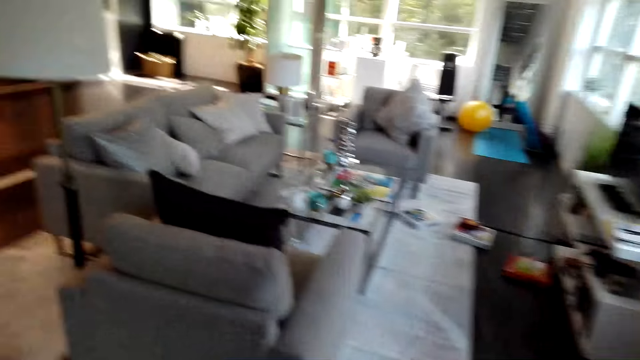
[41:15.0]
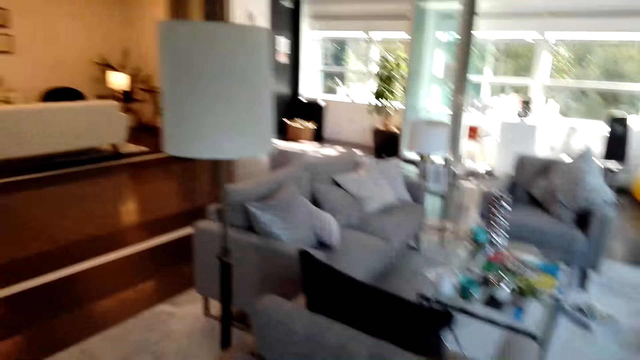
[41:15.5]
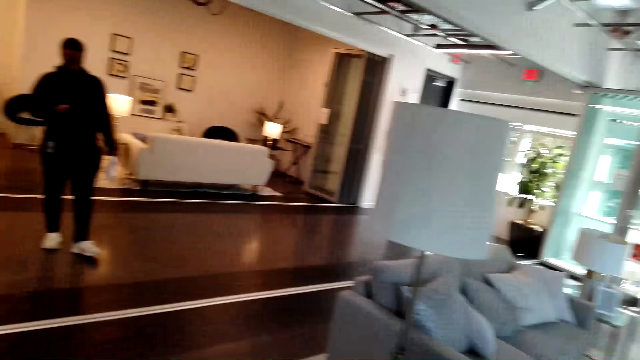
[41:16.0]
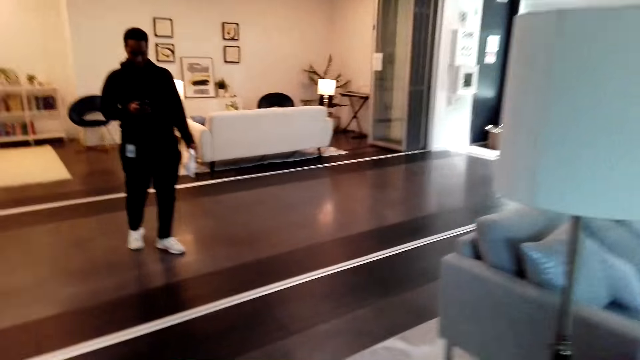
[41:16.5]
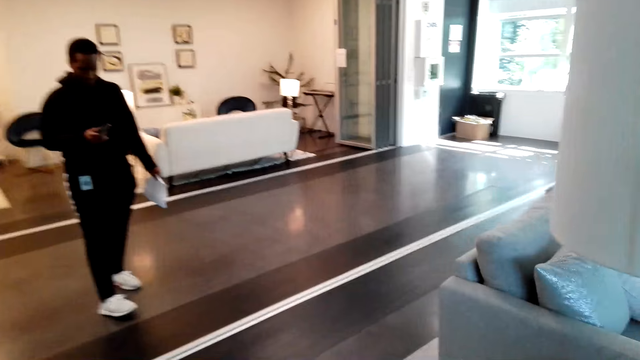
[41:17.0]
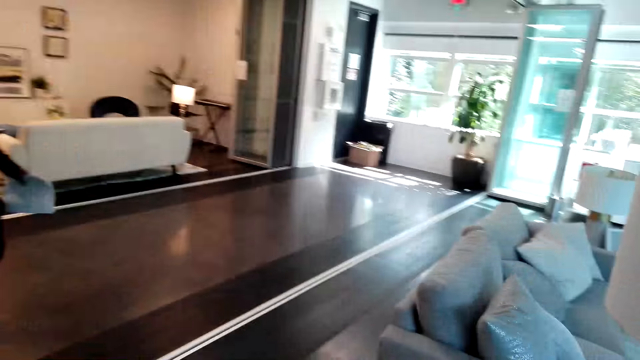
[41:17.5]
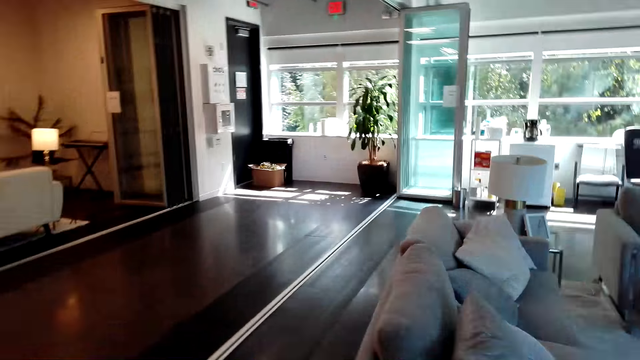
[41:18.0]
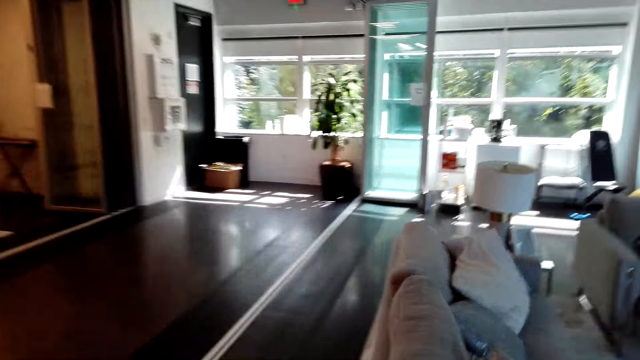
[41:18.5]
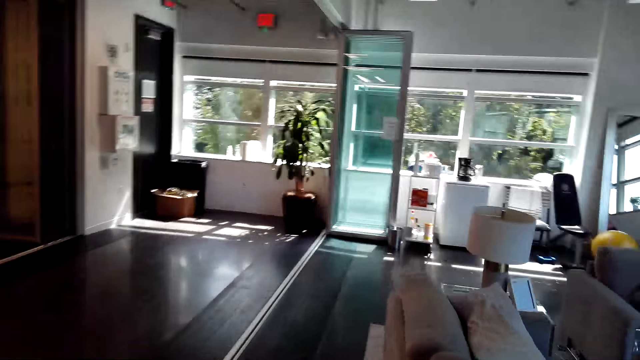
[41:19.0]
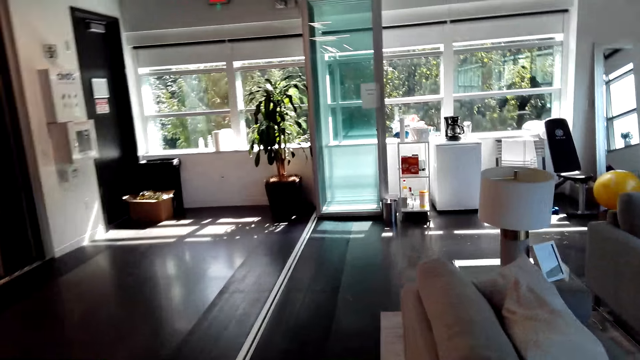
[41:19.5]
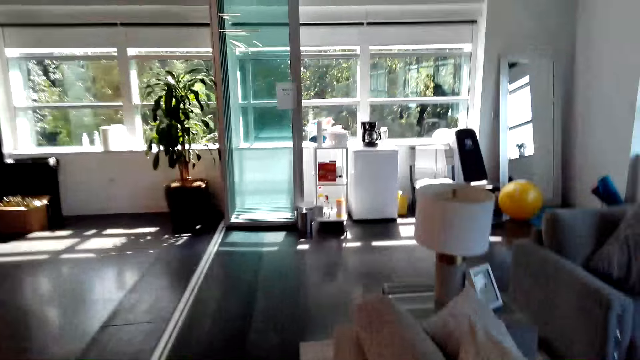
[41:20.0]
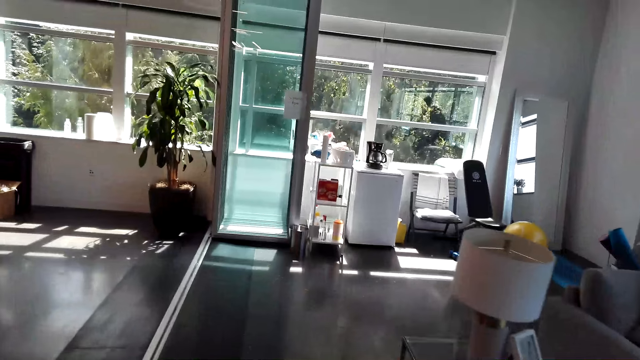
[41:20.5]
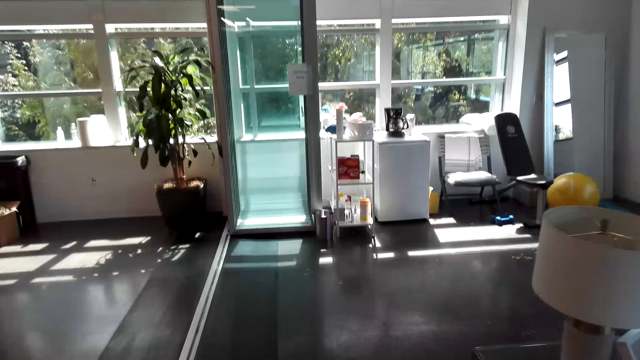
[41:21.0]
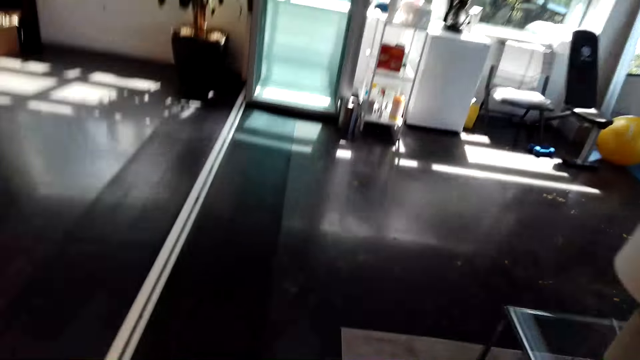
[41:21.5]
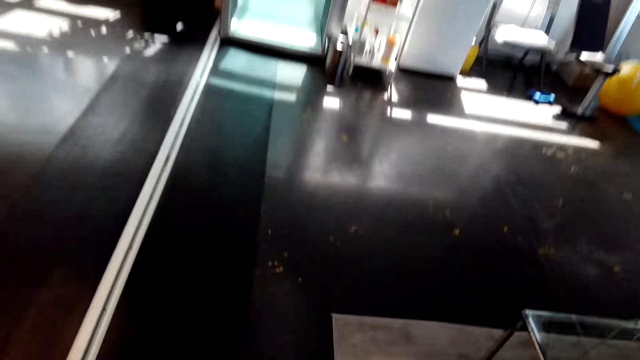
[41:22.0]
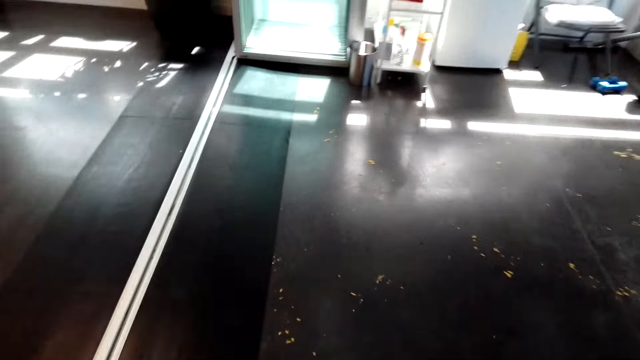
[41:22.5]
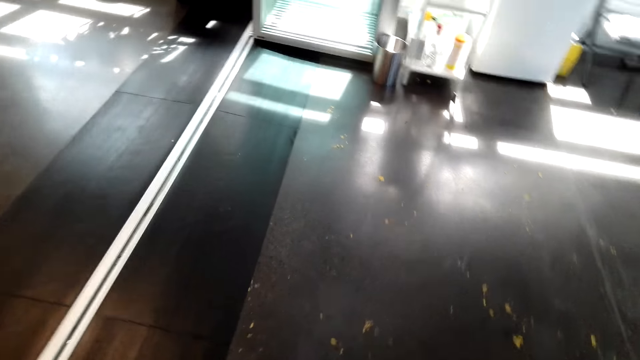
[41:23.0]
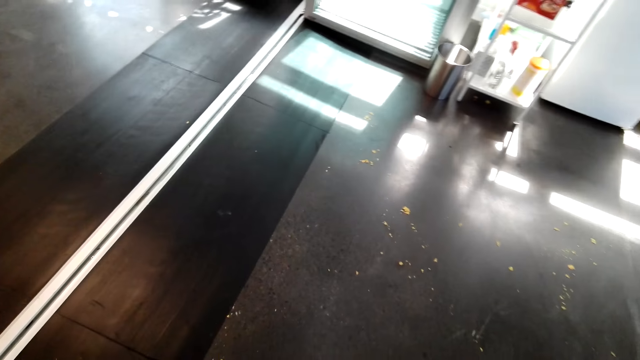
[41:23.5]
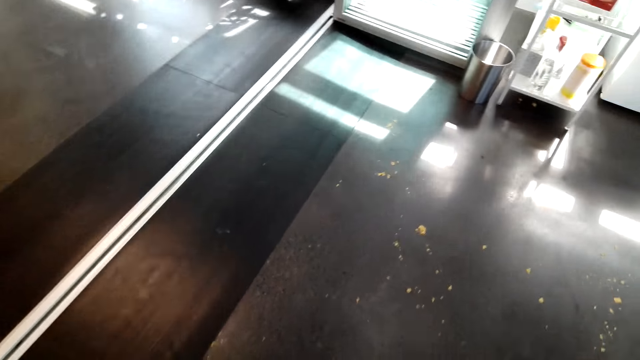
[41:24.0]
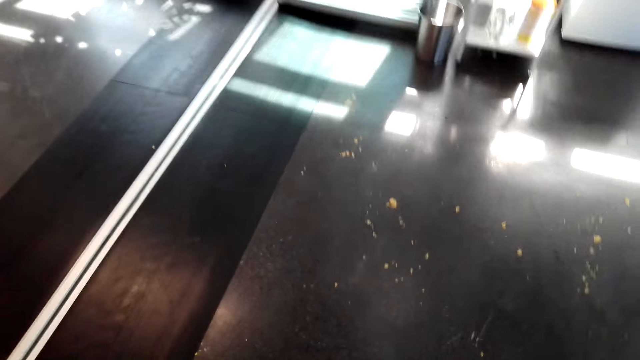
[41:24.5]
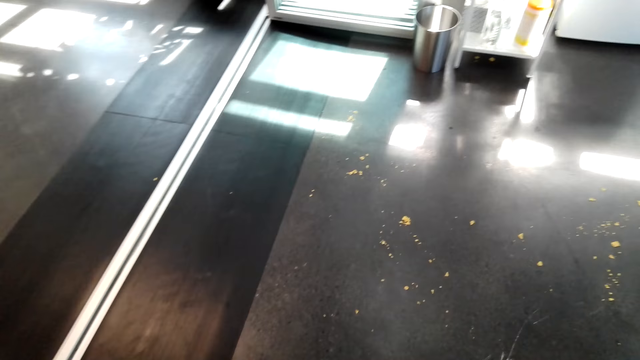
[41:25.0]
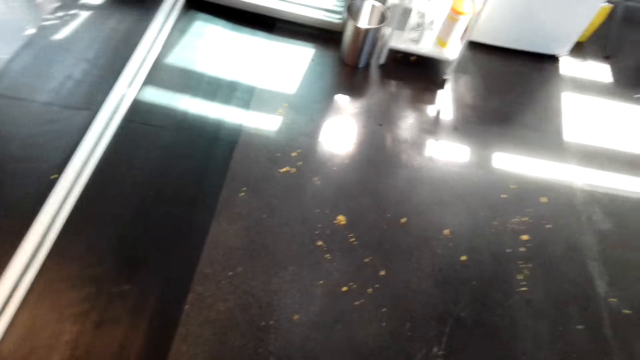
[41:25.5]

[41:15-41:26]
A man talks to the camera wearer. The camera wearer moves around the room.

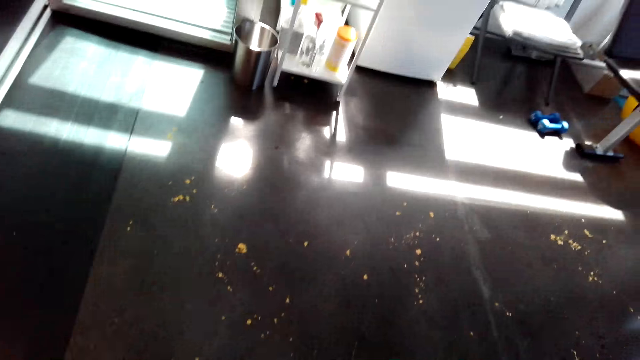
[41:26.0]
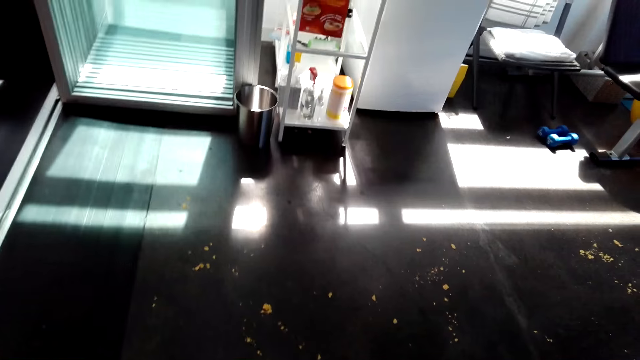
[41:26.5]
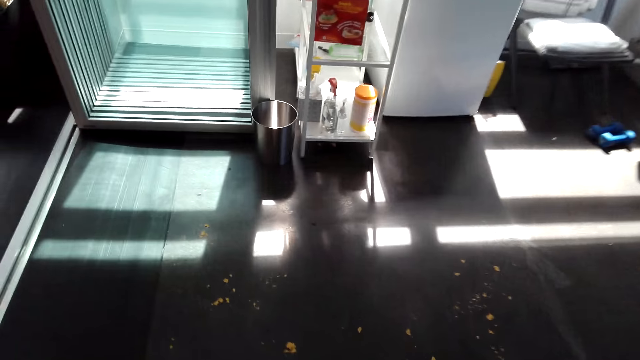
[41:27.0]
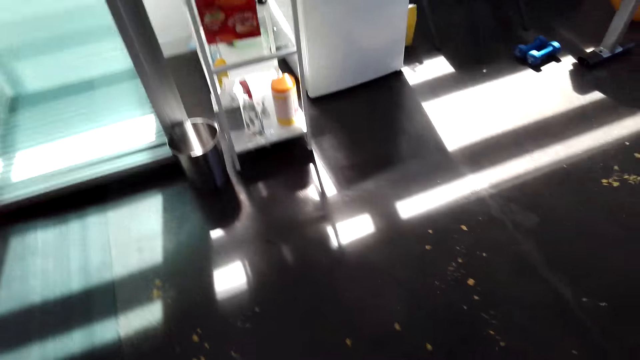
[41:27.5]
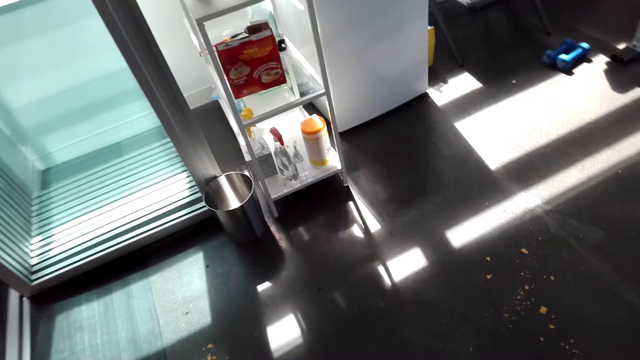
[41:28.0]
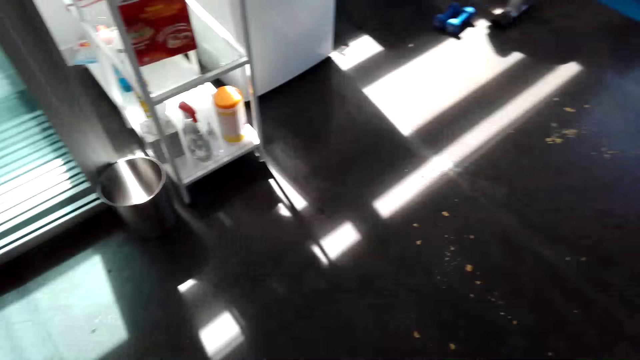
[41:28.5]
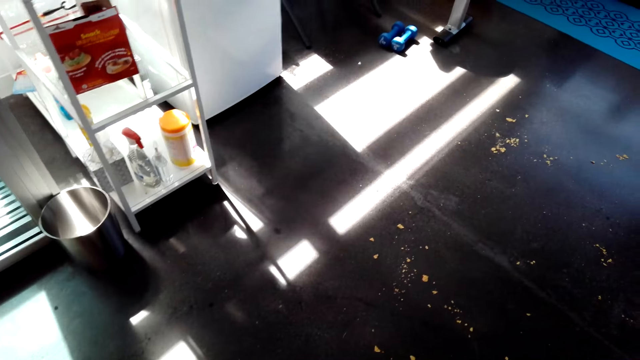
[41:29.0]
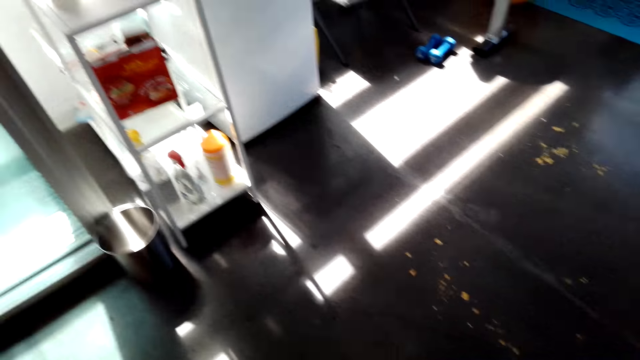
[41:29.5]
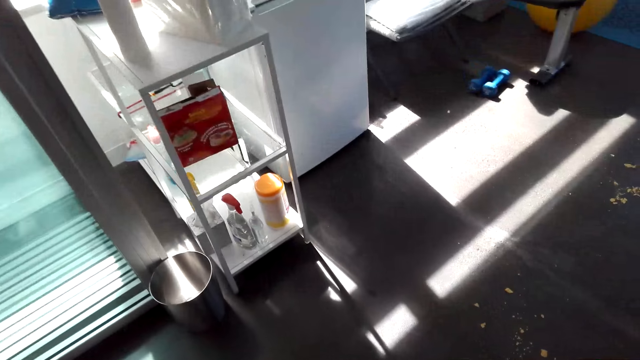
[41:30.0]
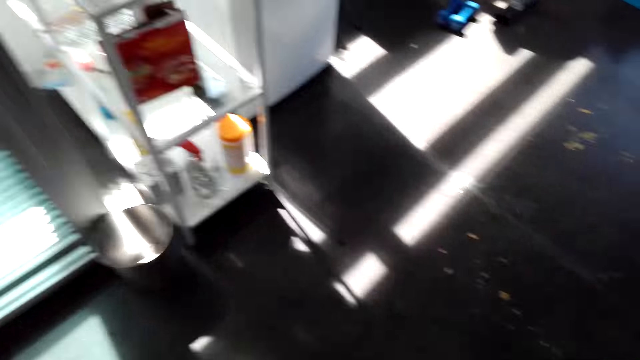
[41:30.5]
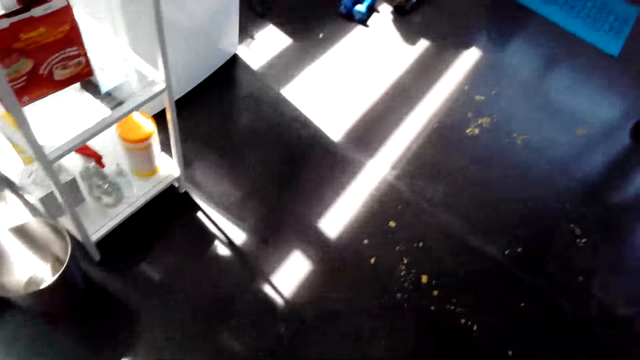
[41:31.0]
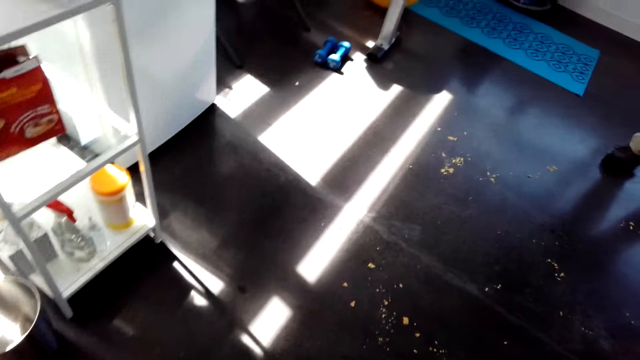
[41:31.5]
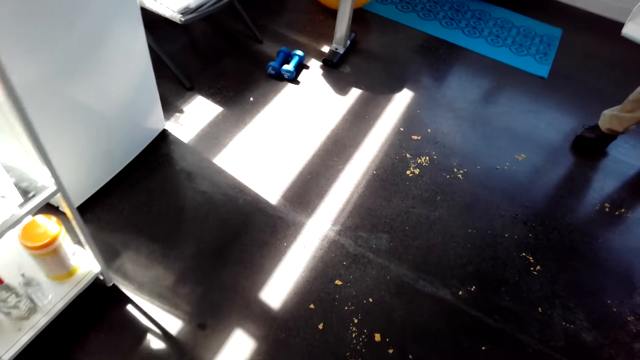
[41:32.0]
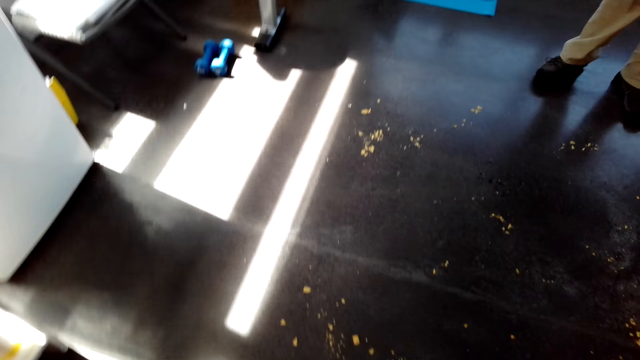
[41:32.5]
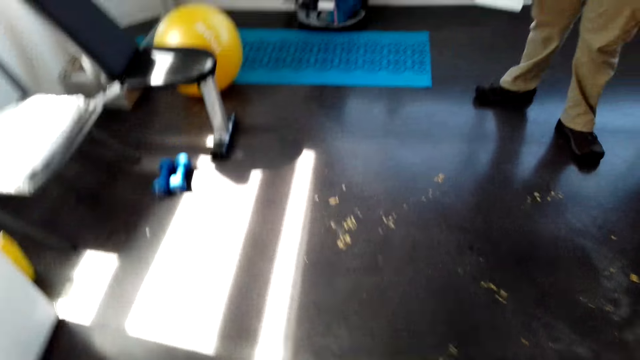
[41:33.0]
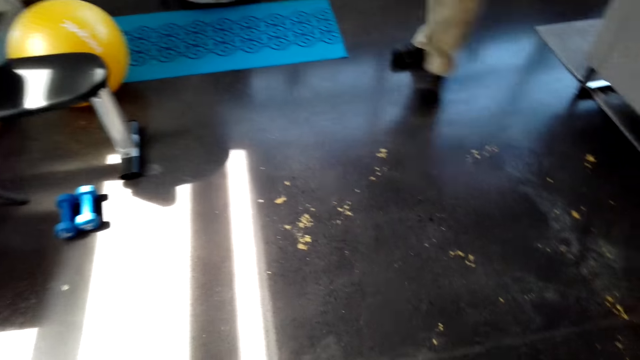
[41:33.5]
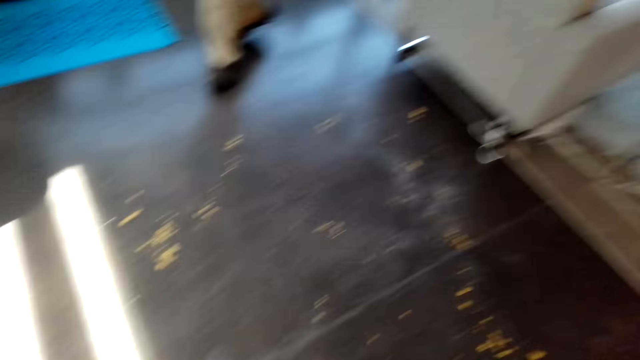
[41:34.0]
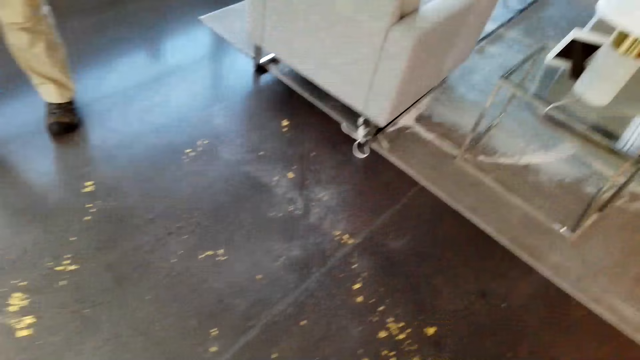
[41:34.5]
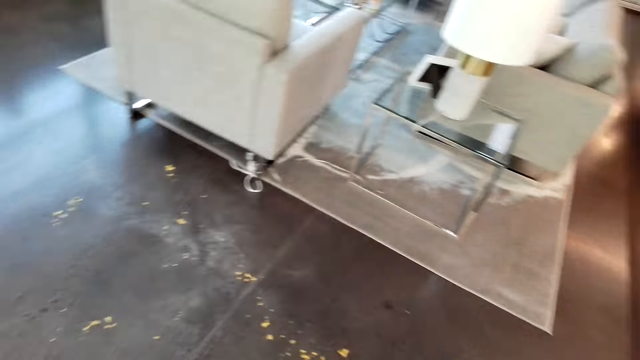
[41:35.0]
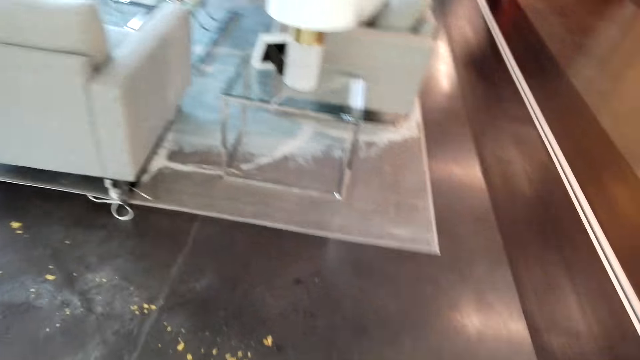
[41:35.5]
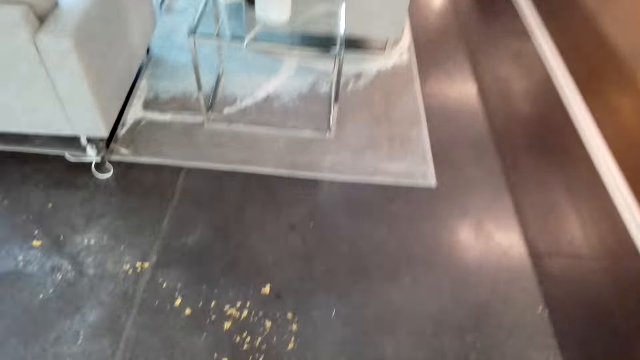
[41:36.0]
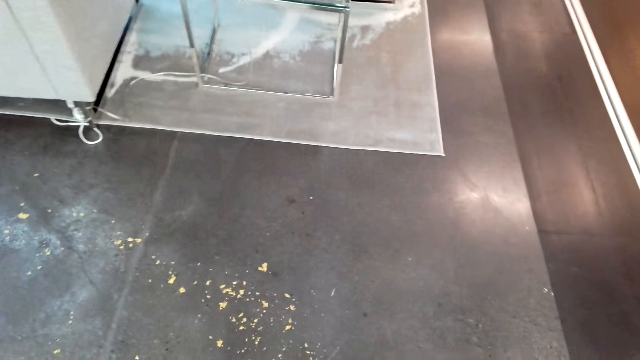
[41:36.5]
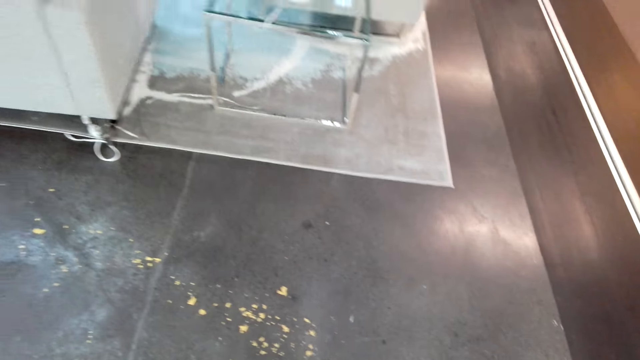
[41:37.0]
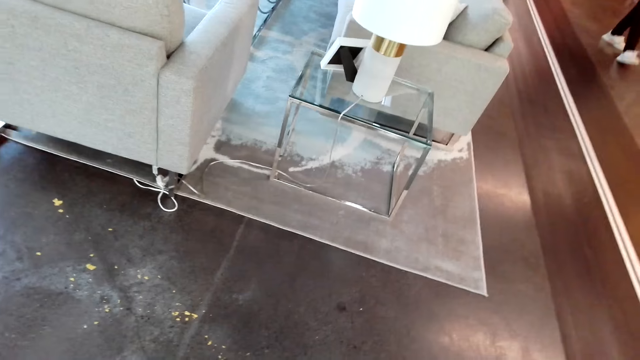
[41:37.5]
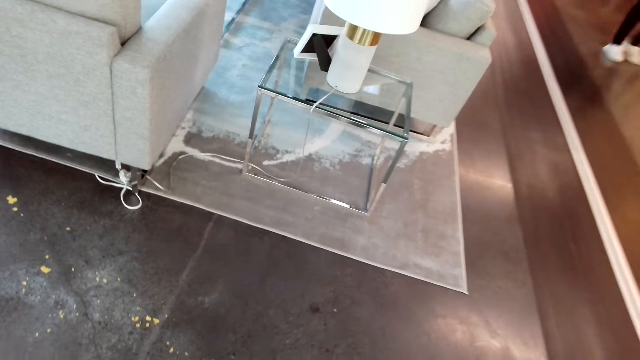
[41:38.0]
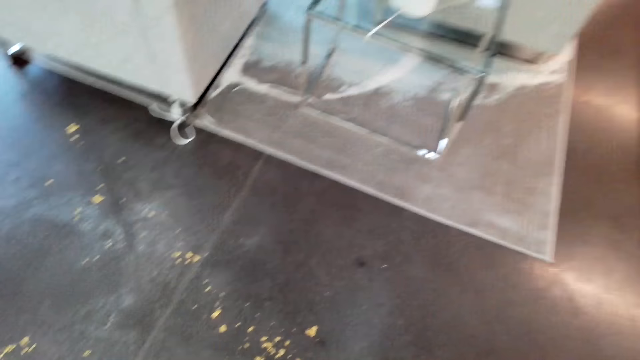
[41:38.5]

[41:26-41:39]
The camera wearer sweeps the floor.
